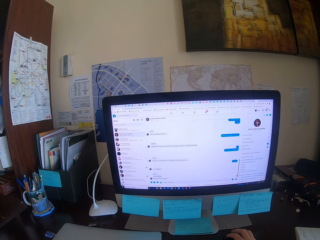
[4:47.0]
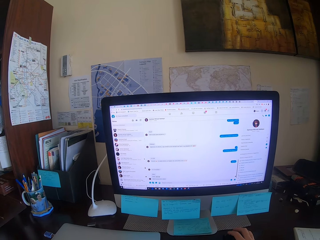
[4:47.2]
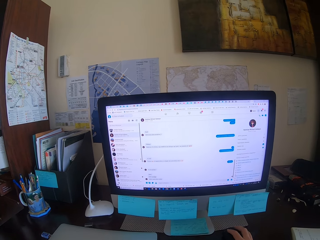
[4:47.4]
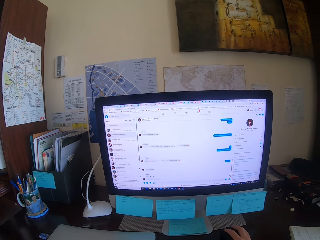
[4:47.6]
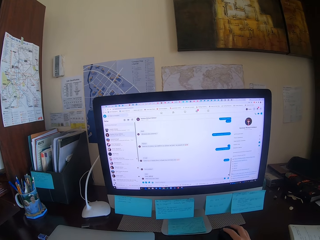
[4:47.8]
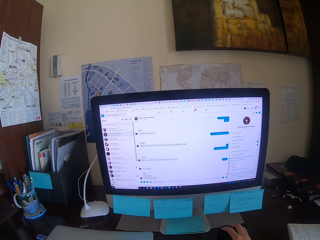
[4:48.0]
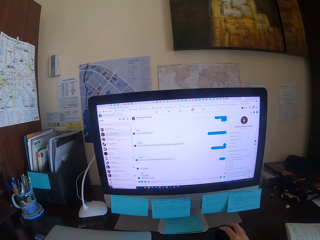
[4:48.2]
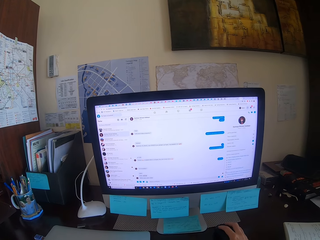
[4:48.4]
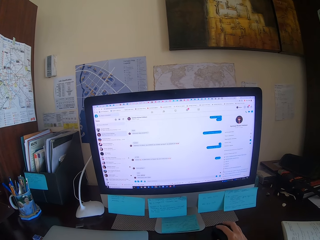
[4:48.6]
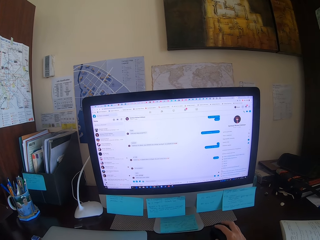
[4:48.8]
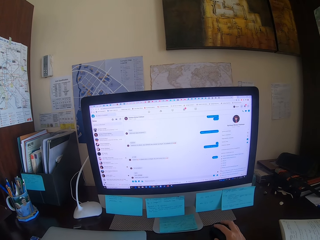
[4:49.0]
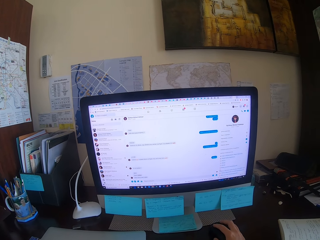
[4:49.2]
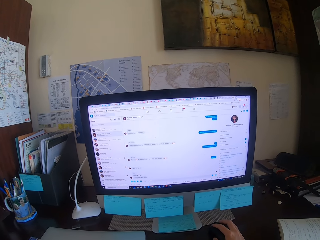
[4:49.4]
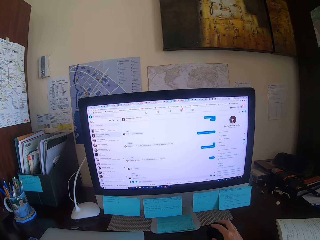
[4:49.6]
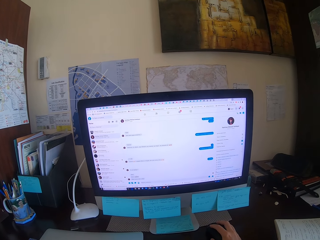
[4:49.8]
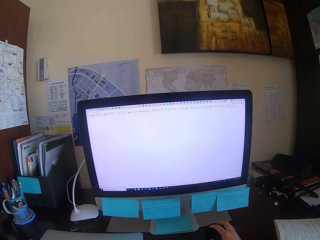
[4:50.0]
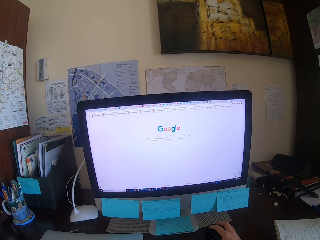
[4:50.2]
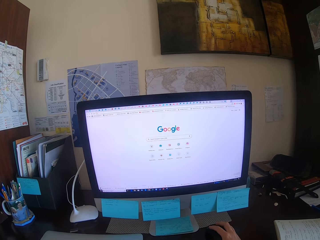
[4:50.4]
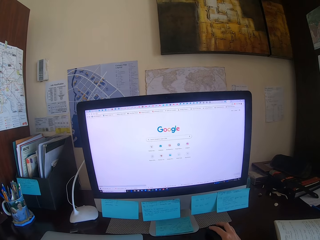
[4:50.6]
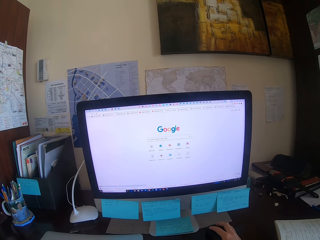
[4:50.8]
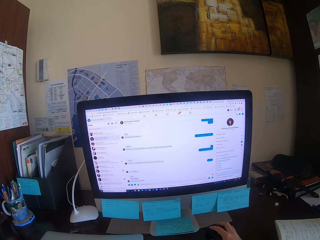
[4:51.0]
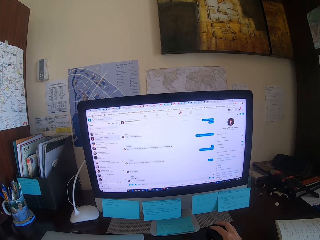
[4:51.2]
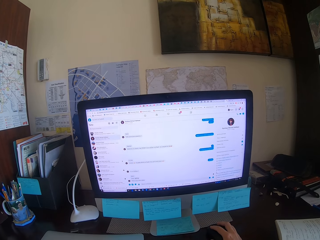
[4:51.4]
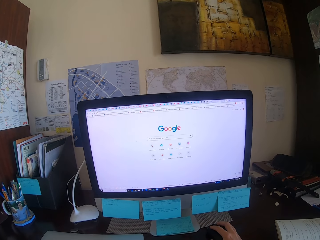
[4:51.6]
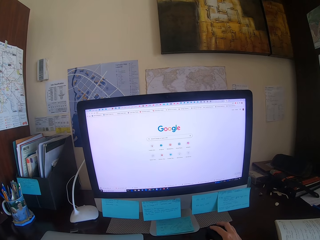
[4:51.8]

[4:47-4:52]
The camera wearer browses.

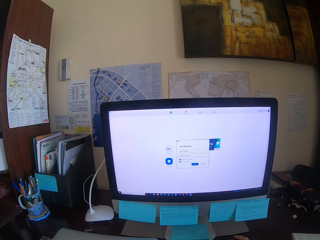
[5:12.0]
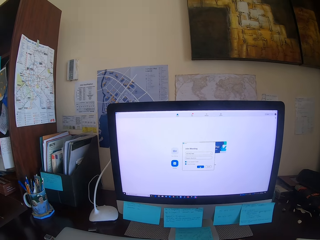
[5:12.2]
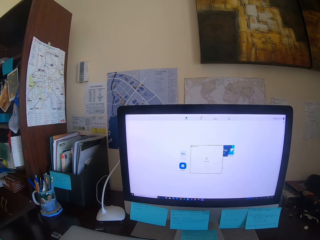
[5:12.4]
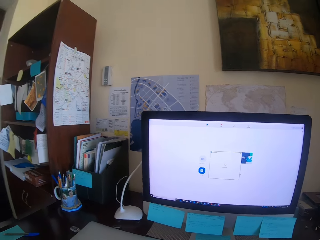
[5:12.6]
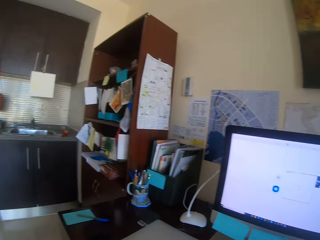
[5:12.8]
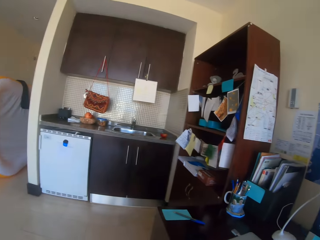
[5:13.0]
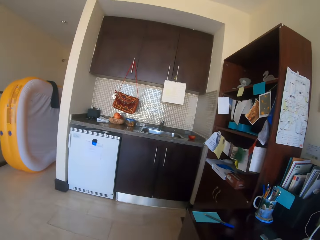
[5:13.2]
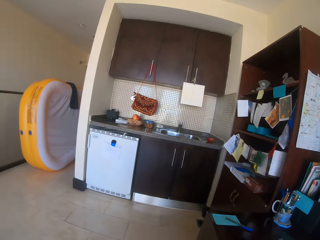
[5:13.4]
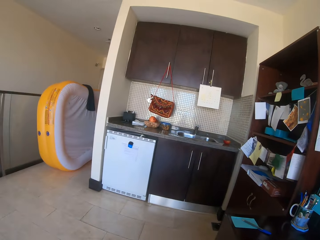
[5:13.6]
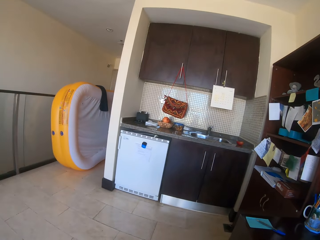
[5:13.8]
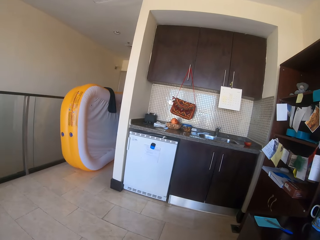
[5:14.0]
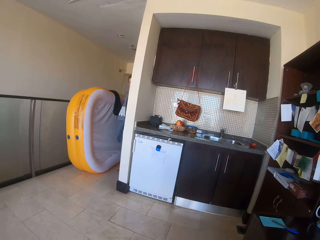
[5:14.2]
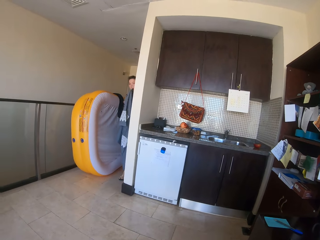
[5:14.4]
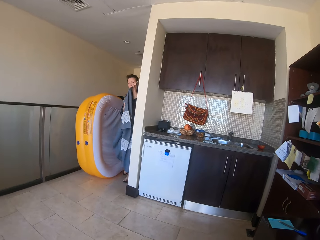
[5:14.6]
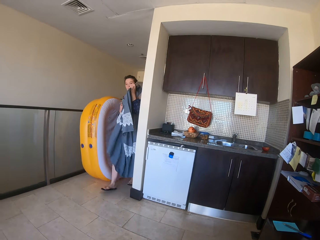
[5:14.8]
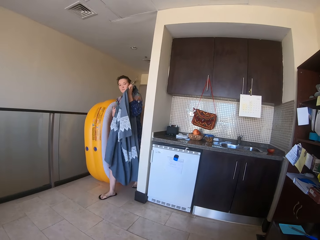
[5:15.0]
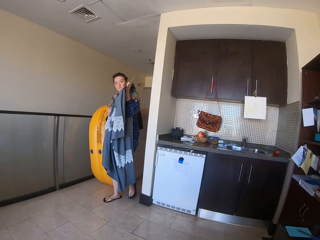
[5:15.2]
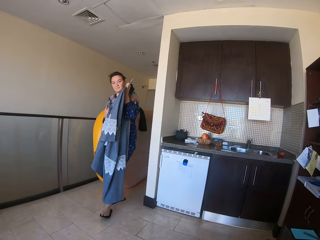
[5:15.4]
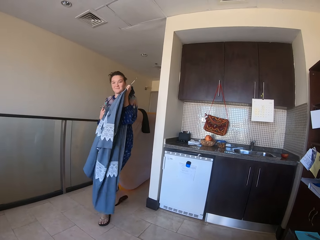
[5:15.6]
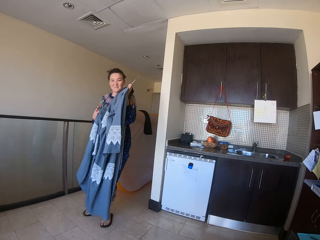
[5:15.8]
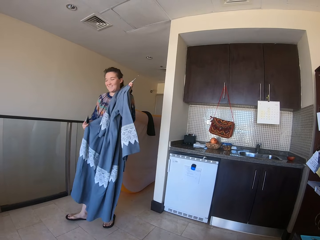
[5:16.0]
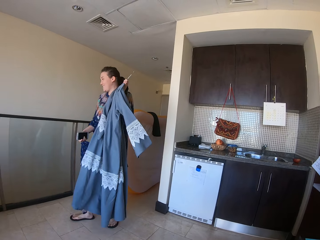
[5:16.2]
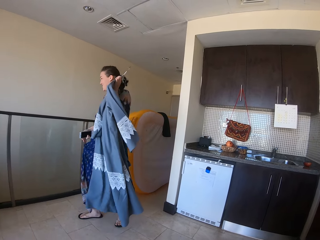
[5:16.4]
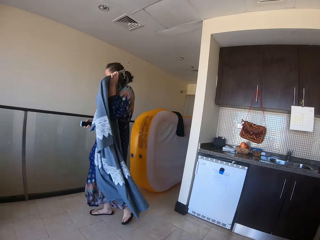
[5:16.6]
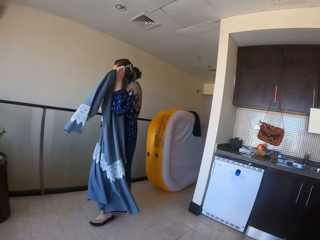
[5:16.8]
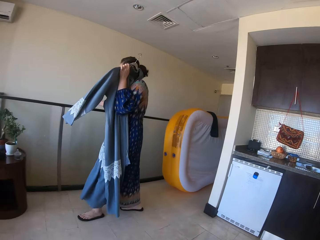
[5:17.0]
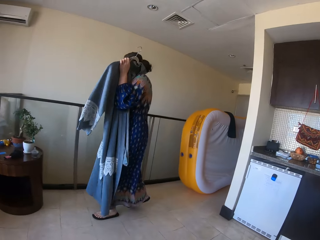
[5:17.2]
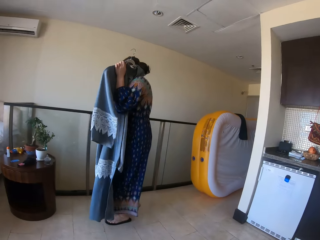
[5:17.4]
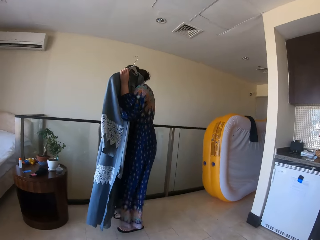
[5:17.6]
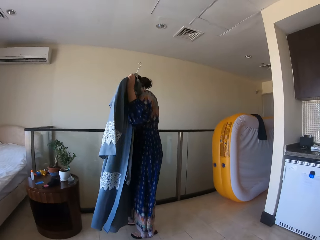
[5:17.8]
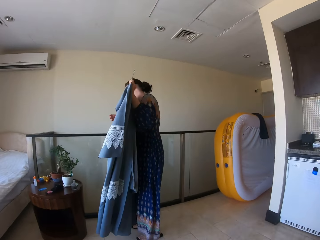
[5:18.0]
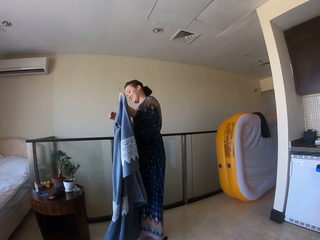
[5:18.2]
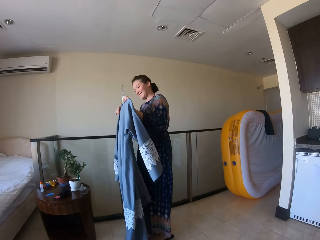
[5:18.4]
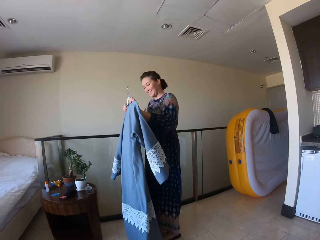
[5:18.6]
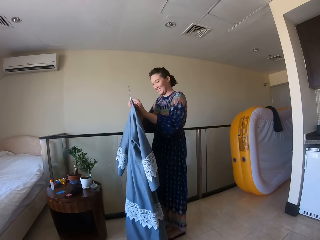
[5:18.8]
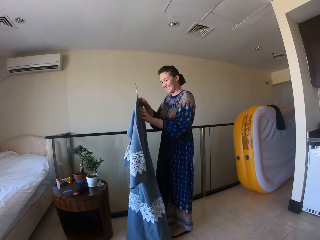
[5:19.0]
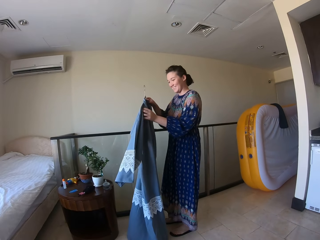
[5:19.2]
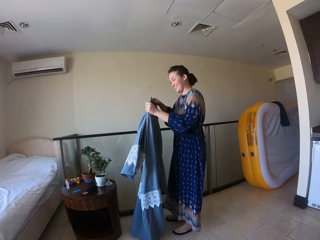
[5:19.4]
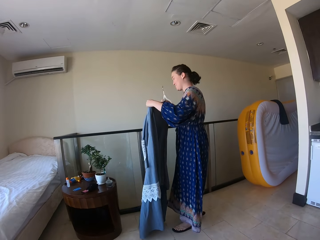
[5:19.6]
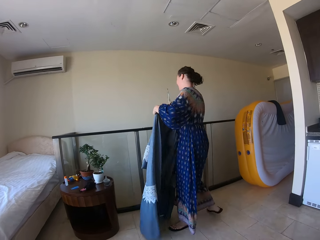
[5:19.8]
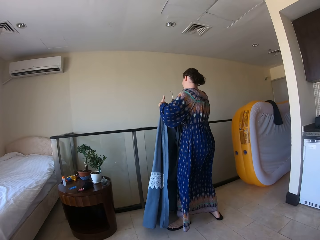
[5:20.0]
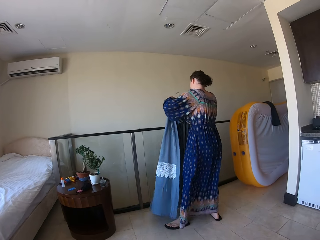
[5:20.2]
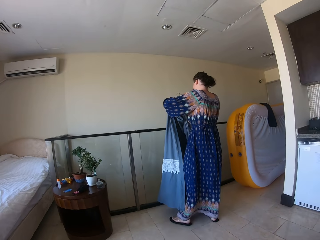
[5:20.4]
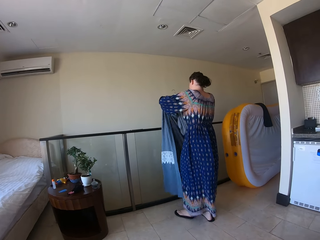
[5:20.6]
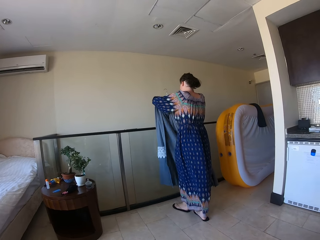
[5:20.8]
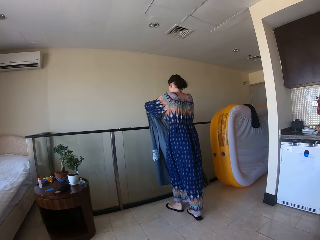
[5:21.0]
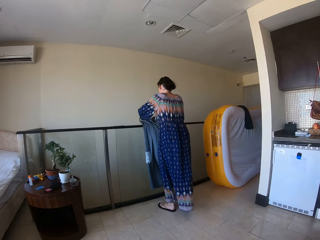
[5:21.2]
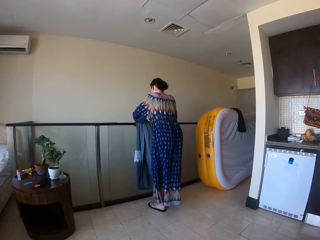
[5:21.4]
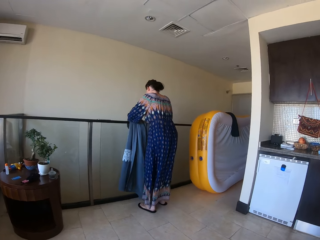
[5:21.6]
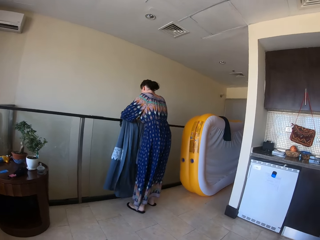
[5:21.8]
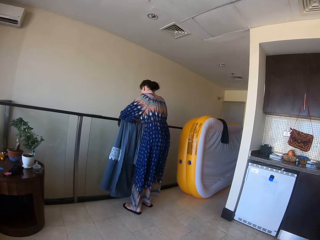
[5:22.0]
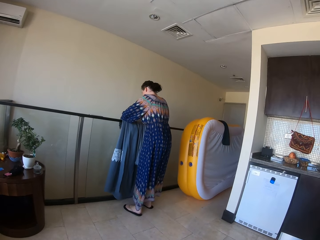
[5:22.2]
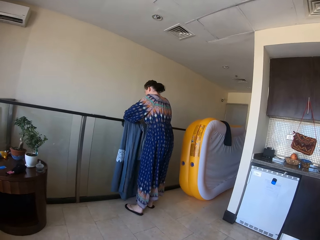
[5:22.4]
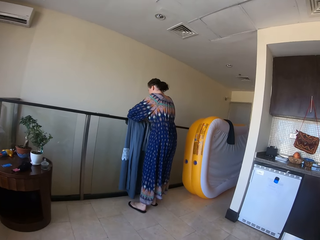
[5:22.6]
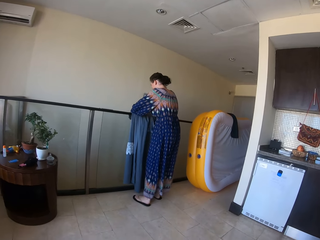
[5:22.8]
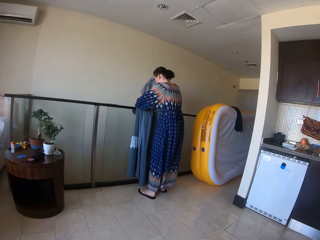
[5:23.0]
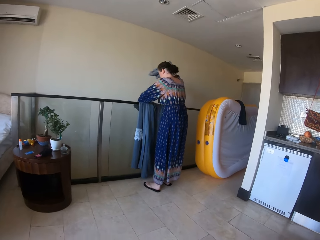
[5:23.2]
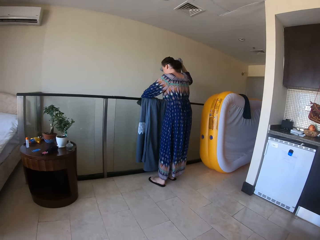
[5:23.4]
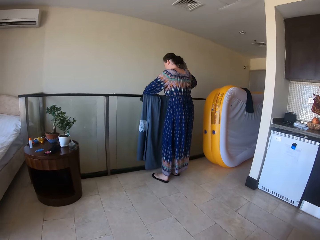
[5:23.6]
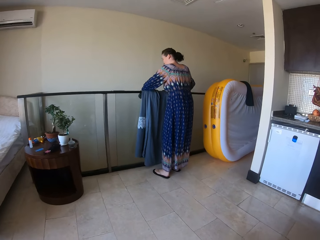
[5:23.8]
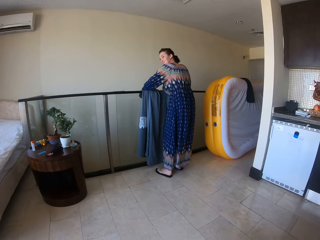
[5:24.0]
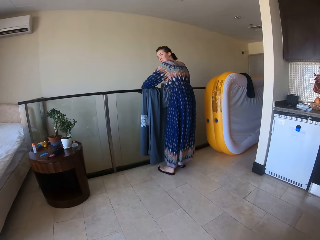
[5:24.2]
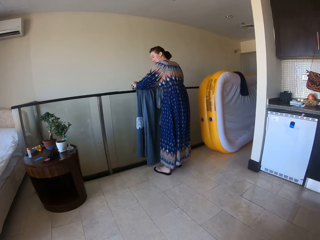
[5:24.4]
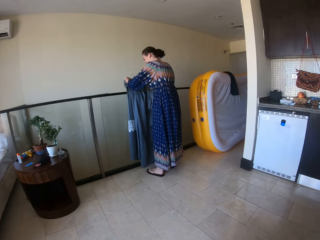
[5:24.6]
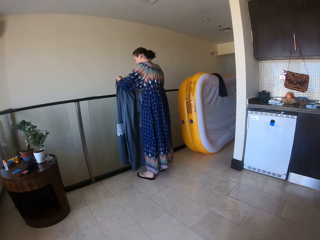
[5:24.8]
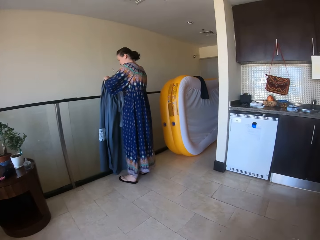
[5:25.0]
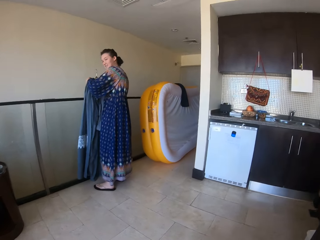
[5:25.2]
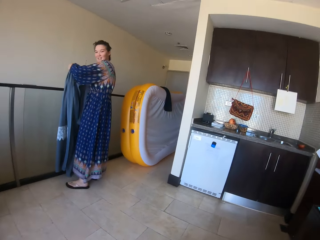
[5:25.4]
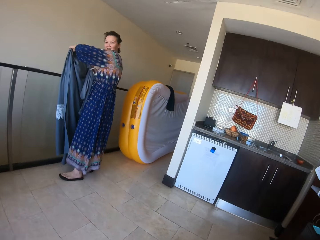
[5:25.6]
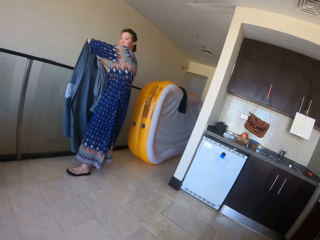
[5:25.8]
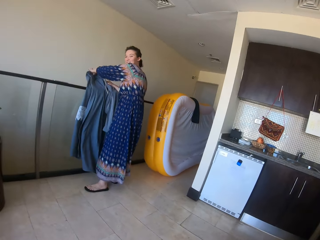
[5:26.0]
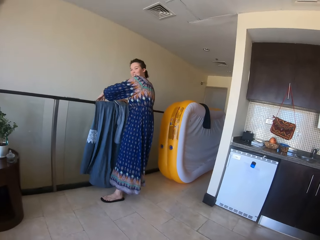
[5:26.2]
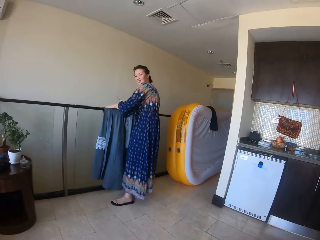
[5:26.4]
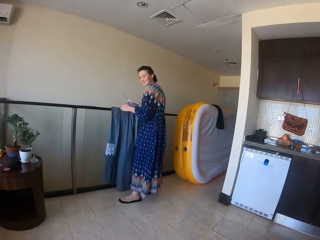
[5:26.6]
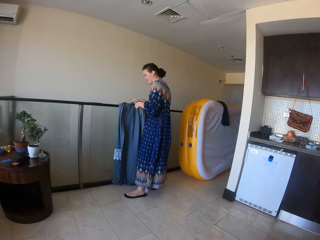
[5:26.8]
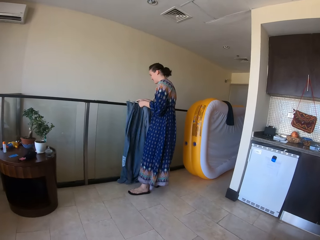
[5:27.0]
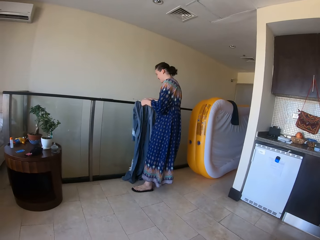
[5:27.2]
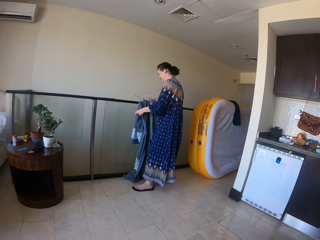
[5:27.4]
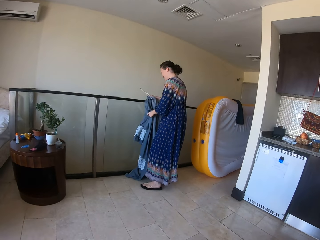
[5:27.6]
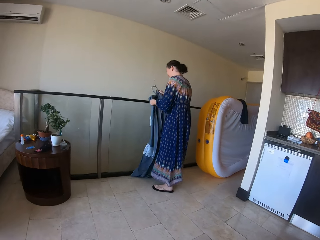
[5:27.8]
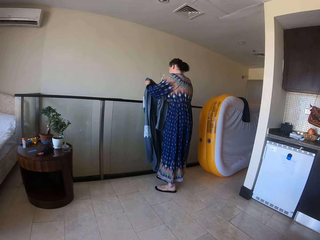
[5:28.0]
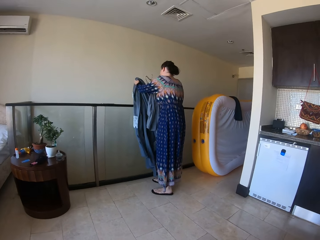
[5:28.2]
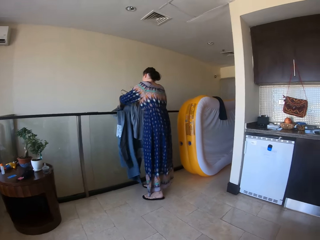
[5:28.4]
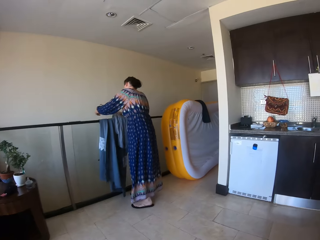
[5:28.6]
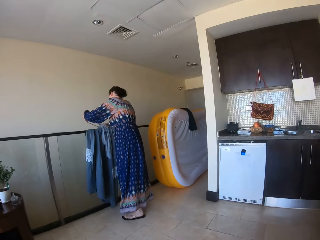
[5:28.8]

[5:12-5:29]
The camera wearer operates the computer. A person walks in the room. The person removes the cover-up on the hanger, puts the cover-up on the rail, and hangs the dress.
